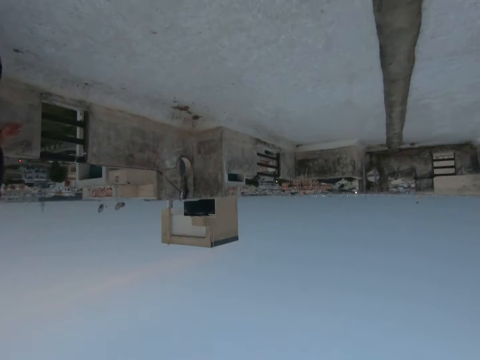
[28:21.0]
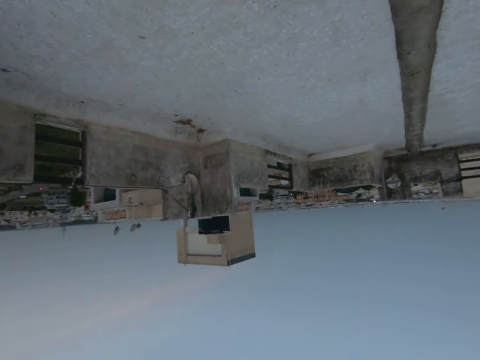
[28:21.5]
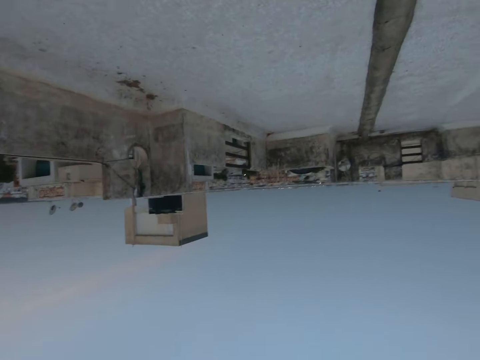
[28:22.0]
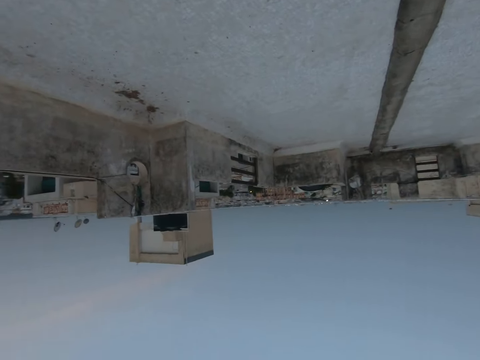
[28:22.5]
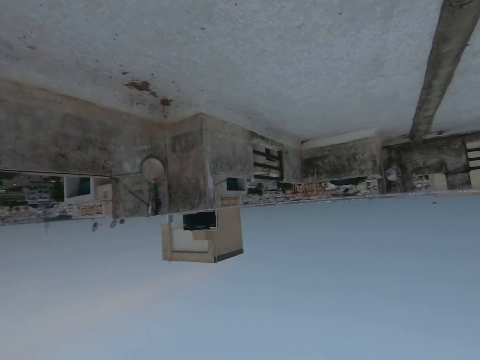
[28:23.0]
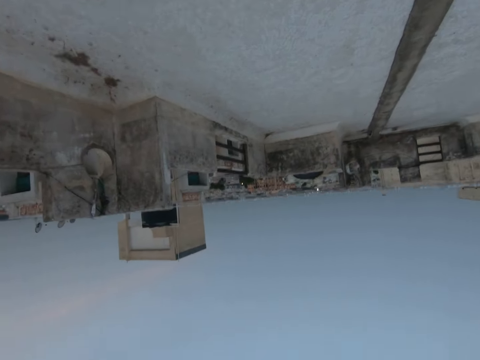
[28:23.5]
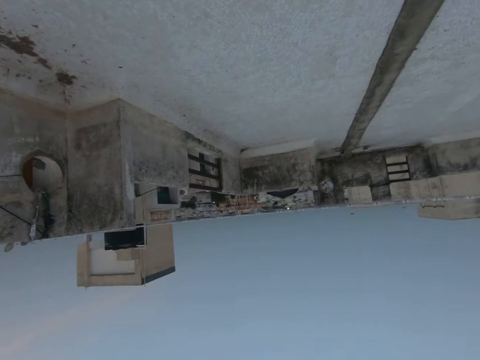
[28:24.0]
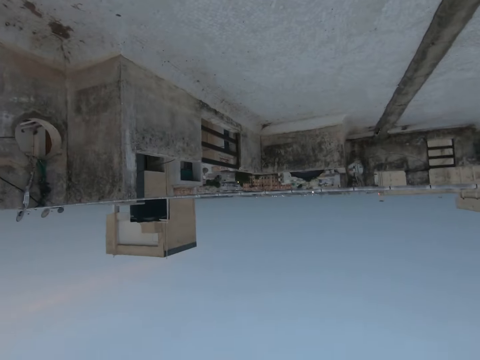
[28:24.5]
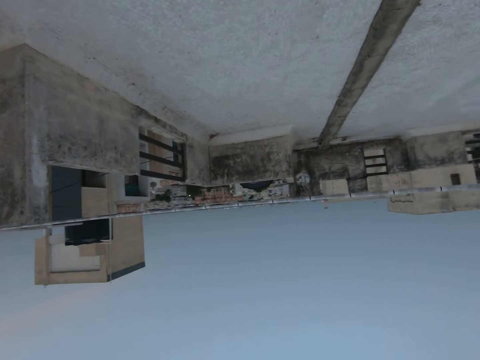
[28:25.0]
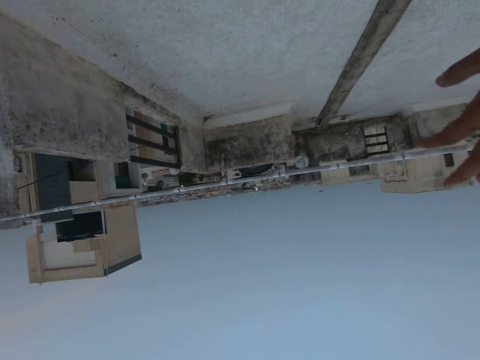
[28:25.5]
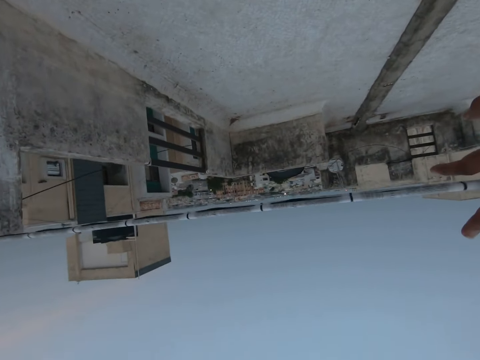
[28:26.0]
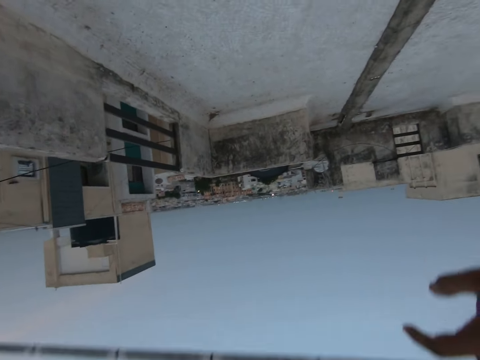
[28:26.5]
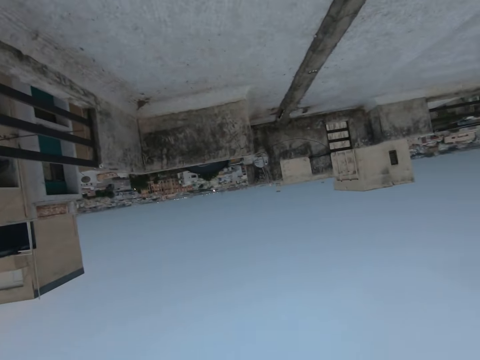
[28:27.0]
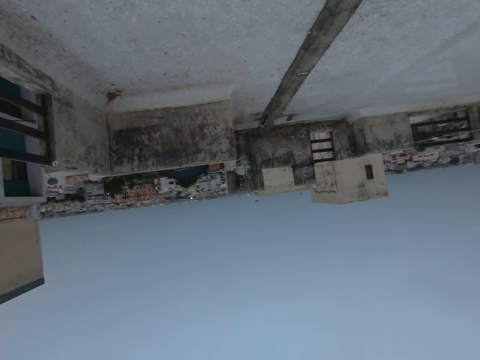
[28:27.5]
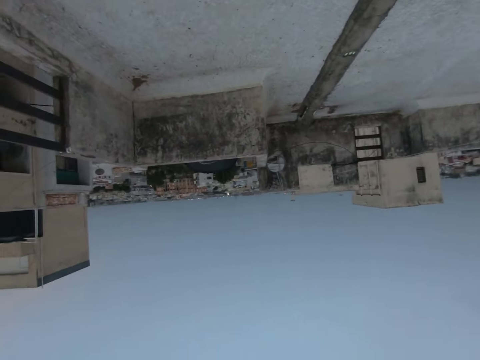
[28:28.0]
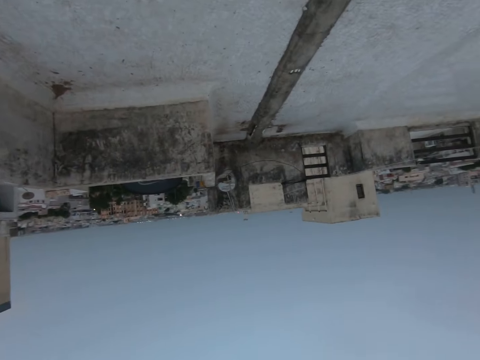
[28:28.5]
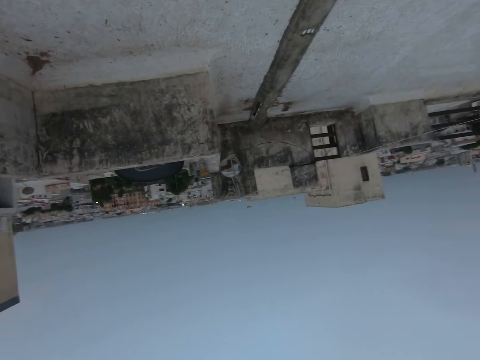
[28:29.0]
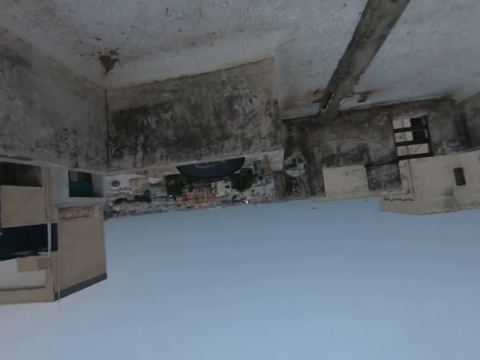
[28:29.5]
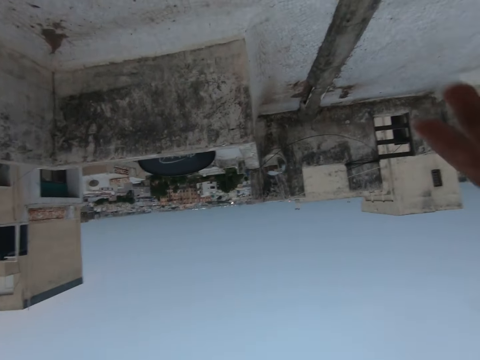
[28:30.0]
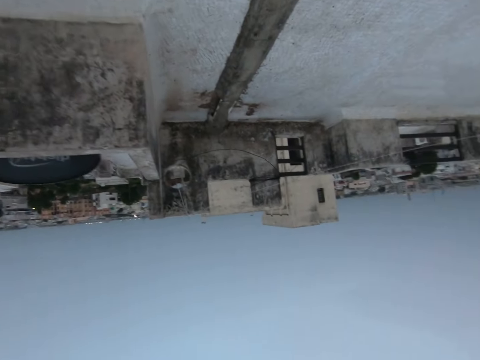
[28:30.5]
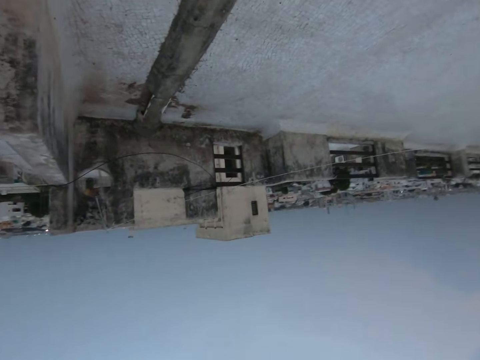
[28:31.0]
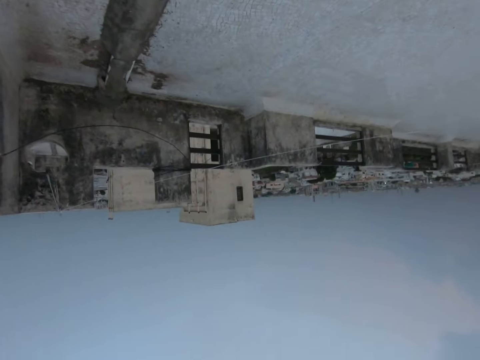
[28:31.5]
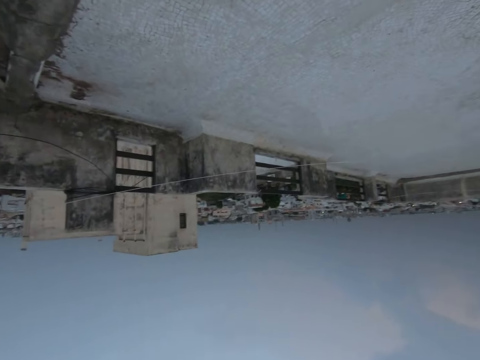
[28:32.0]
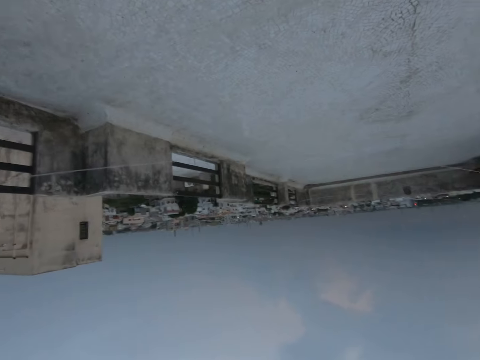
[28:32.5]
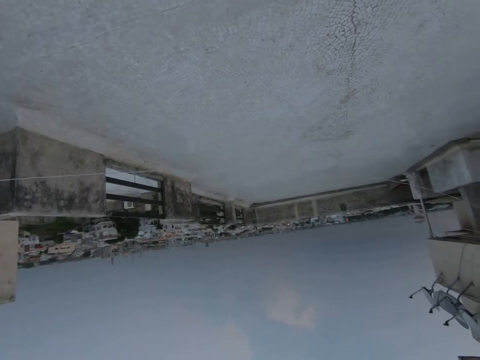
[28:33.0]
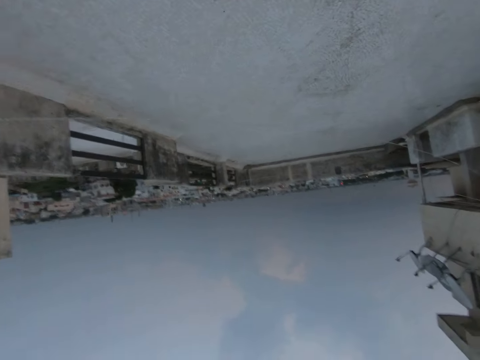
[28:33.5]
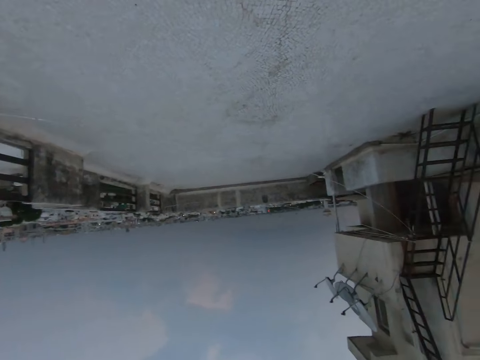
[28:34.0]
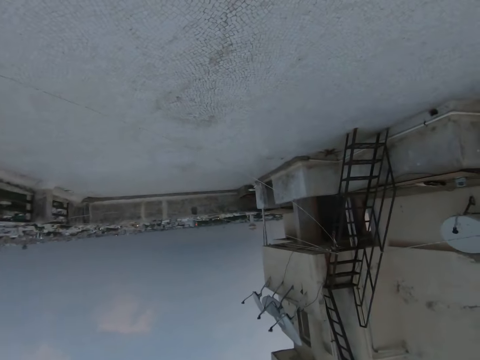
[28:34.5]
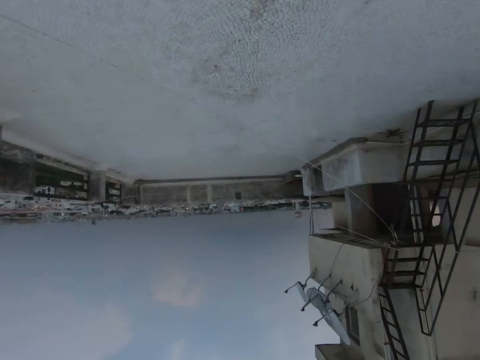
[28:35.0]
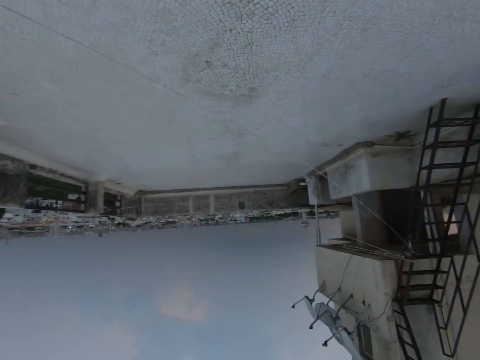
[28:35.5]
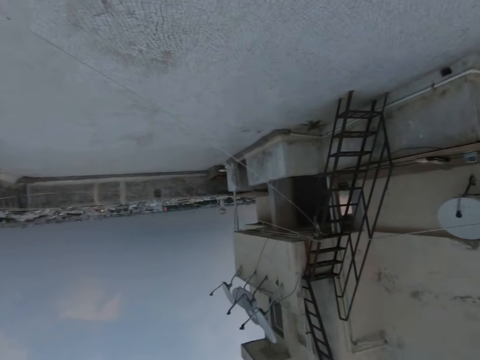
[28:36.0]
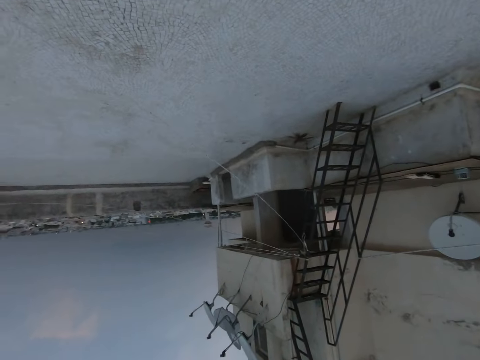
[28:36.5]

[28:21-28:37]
The camera wearer lifts the right hand. They hold a wire with the right hand. They lift the wire. They walk forward. They look around the rooftop.

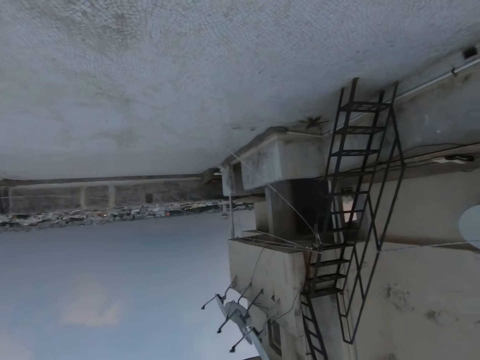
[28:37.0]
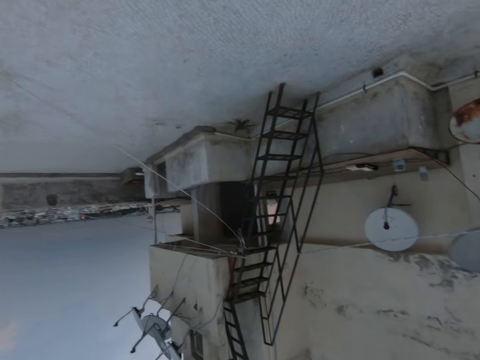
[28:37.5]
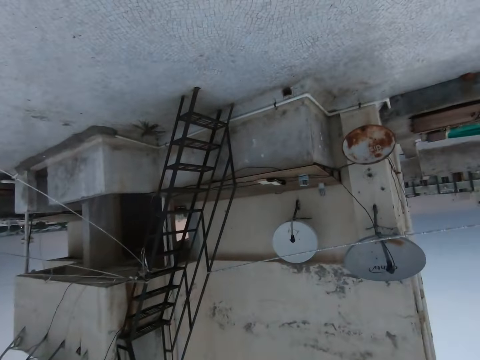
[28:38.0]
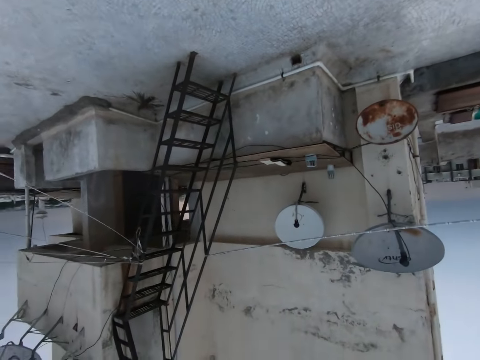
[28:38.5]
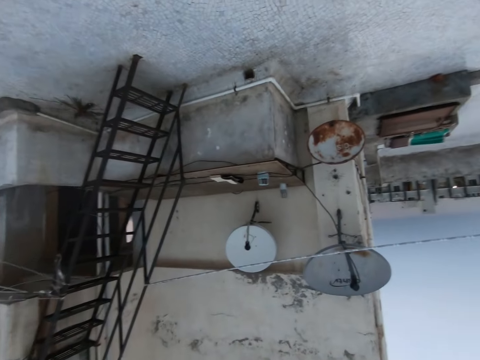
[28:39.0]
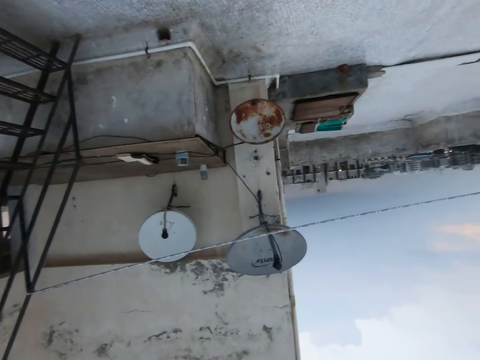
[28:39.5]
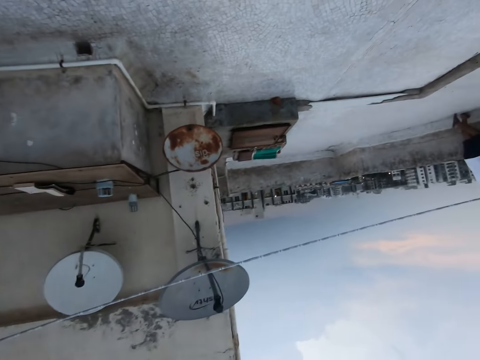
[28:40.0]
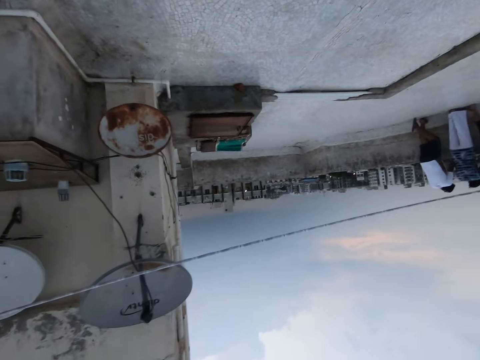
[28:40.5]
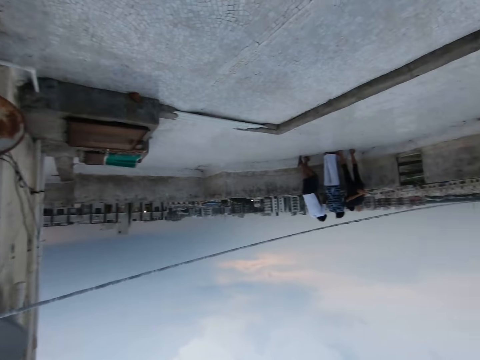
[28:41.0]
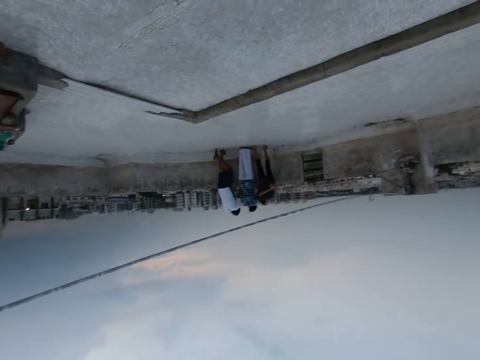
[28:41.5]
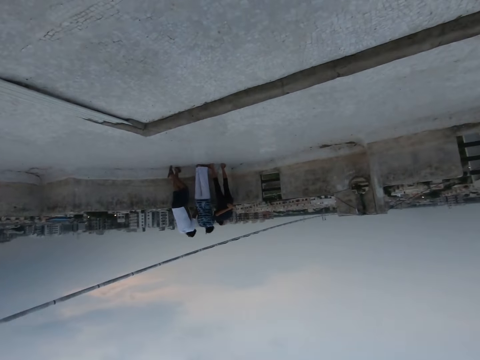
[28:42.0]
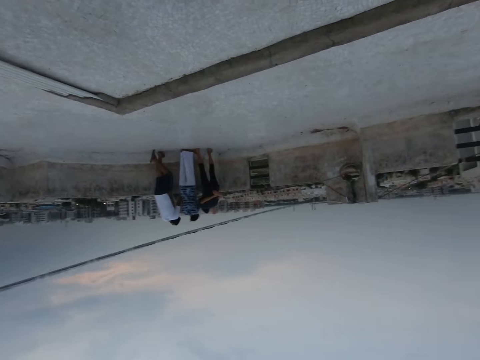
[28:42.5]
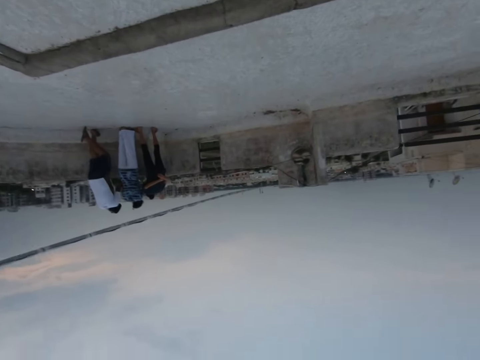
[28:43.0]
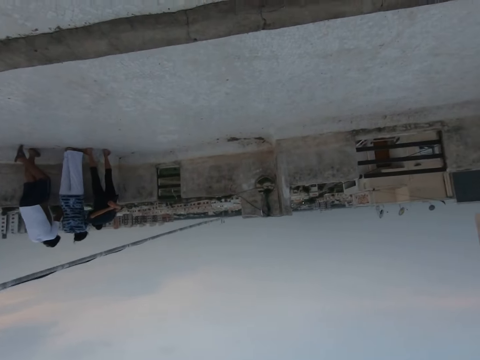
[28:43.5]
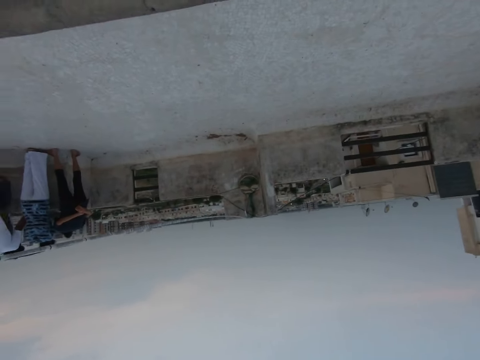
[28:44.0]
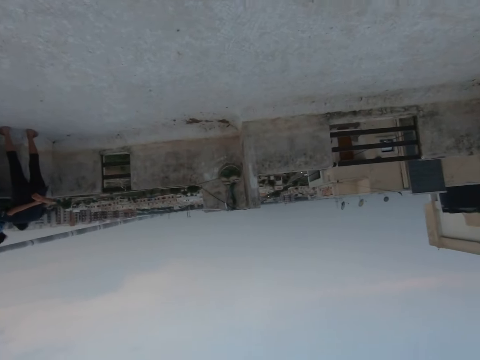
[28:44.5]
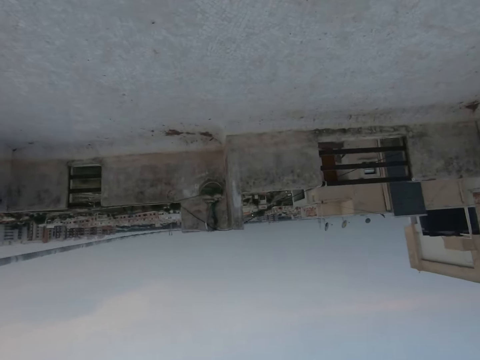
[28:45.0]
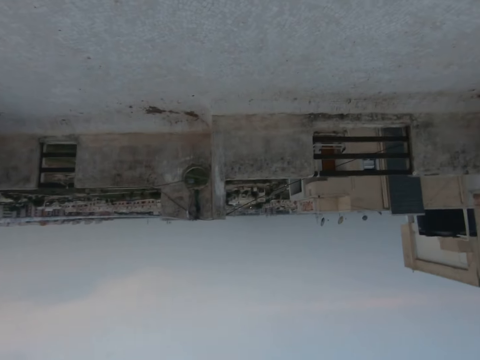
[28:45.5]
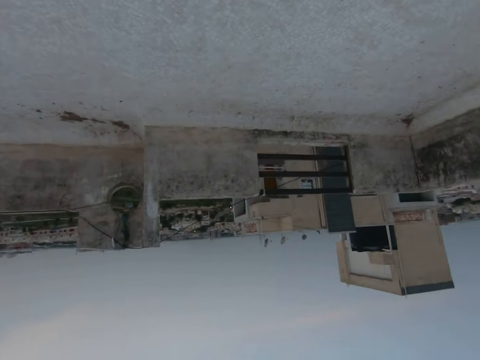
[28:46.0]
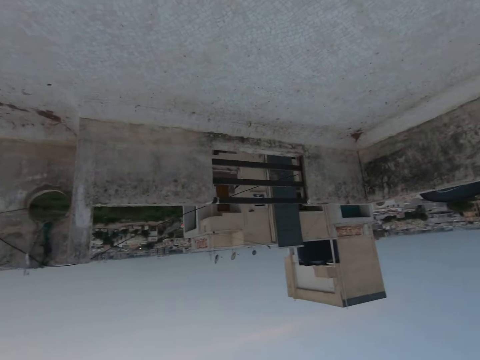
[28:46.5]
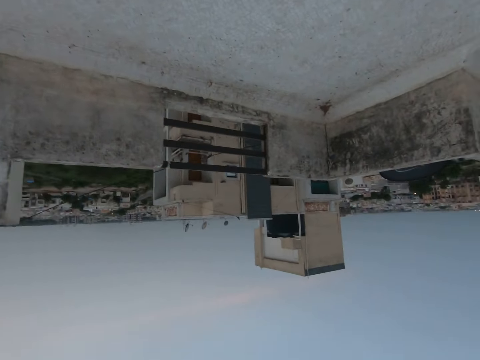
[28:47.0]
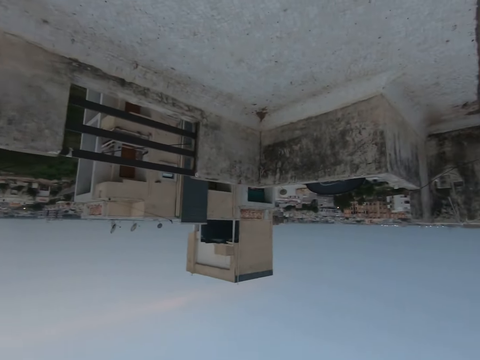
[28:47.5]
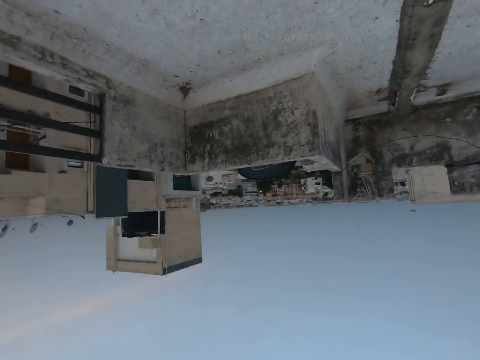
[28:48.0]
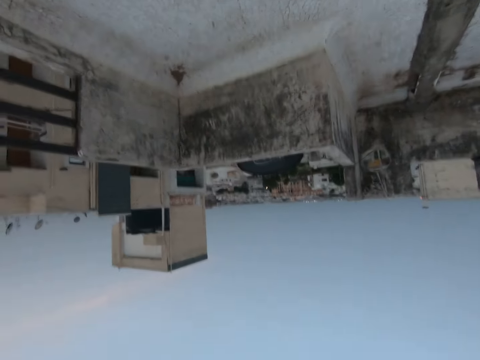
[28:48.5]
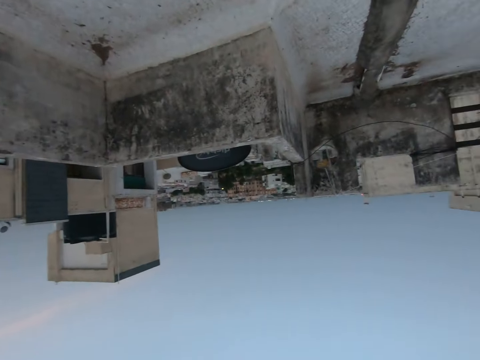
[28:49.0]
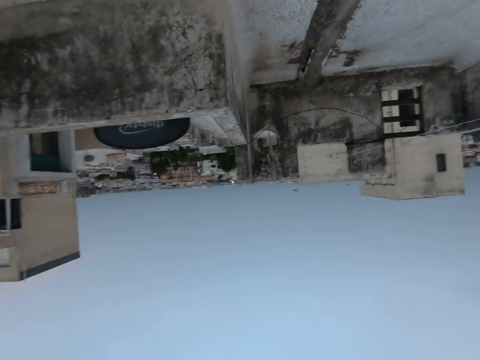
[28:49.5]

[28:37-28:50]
The camera wearer walks forward.
